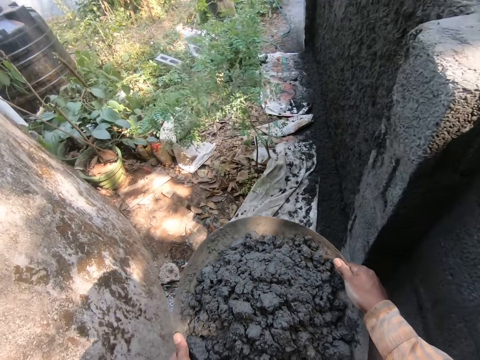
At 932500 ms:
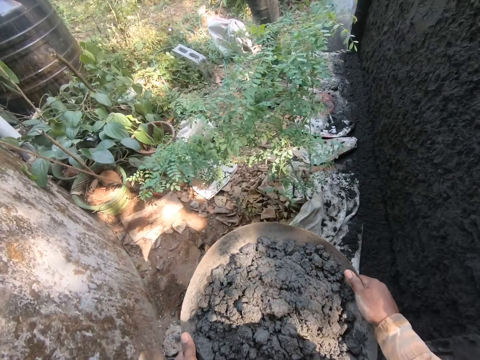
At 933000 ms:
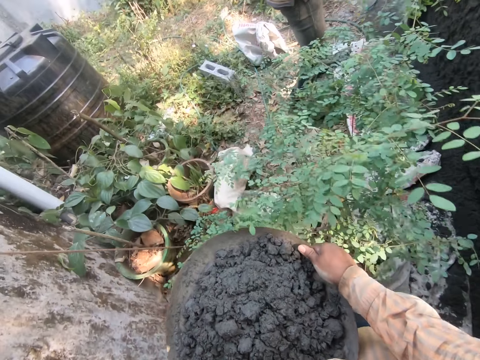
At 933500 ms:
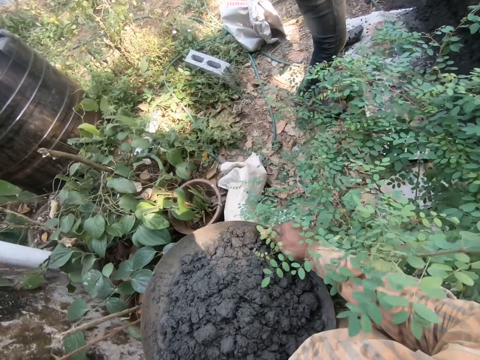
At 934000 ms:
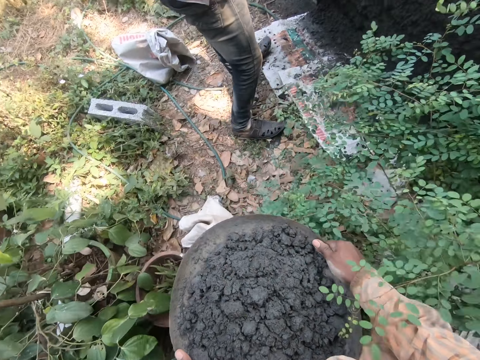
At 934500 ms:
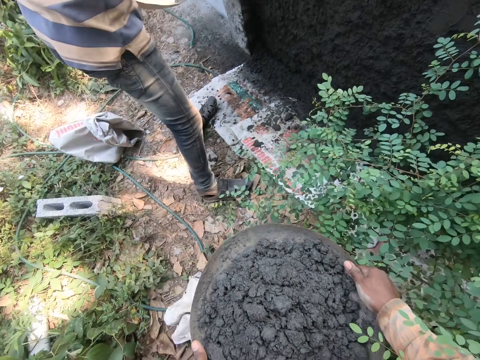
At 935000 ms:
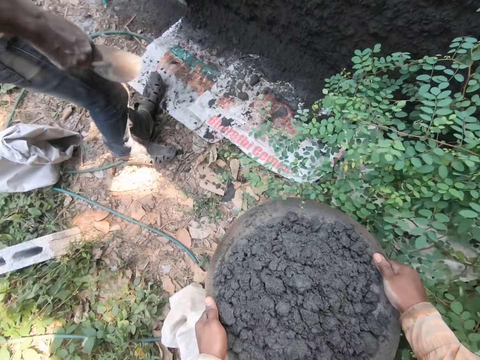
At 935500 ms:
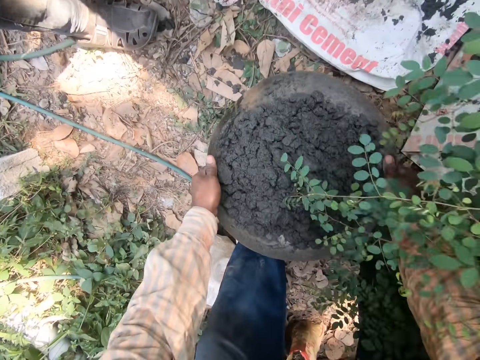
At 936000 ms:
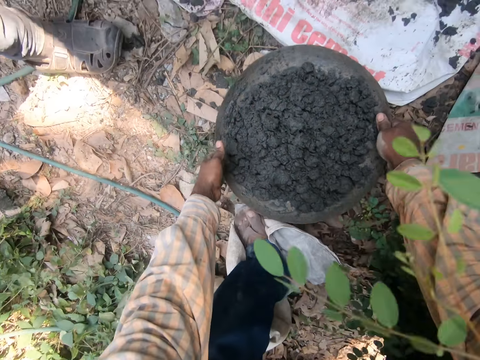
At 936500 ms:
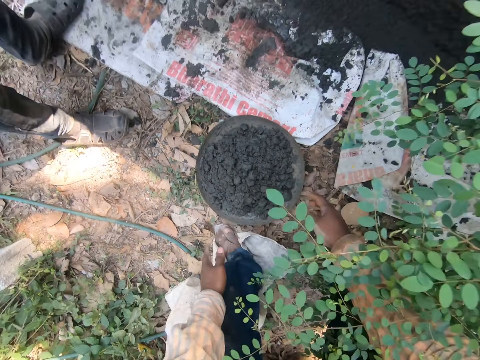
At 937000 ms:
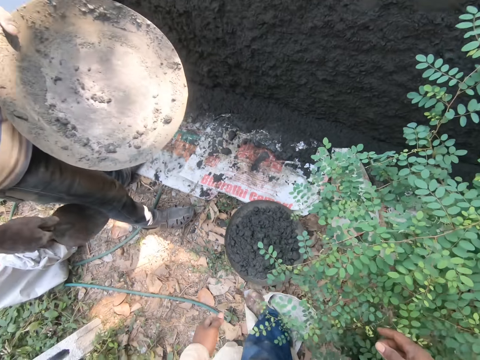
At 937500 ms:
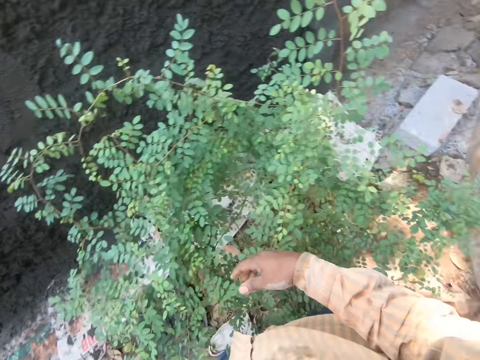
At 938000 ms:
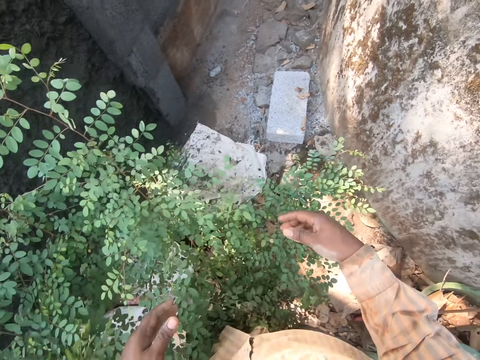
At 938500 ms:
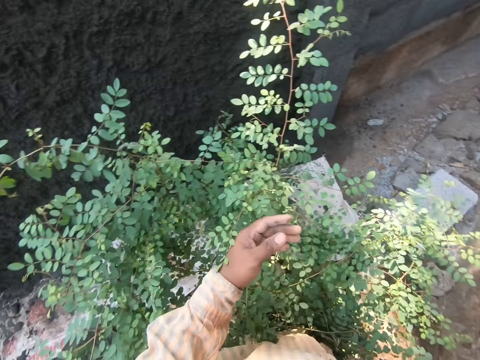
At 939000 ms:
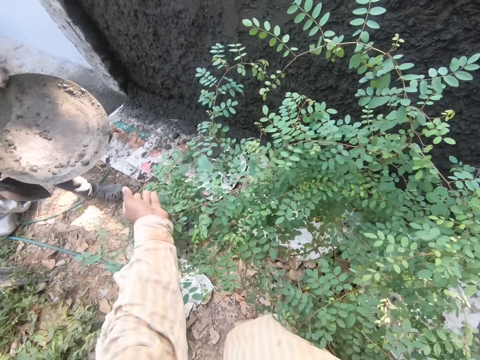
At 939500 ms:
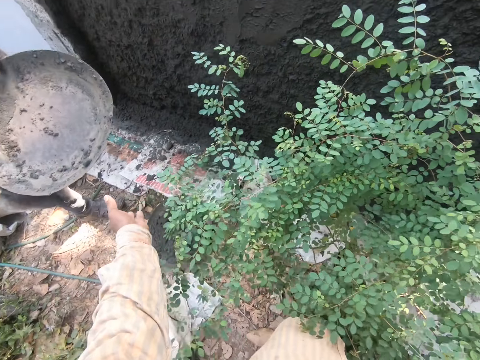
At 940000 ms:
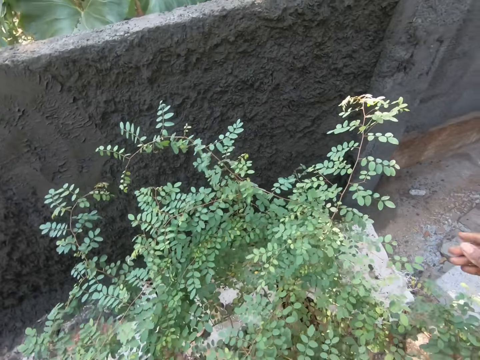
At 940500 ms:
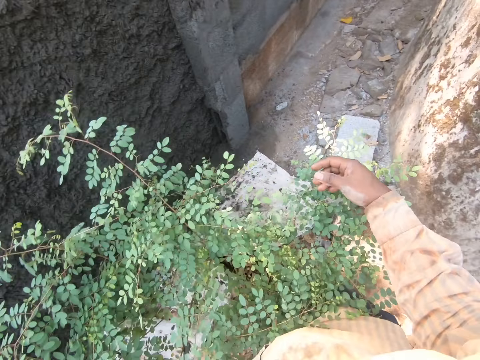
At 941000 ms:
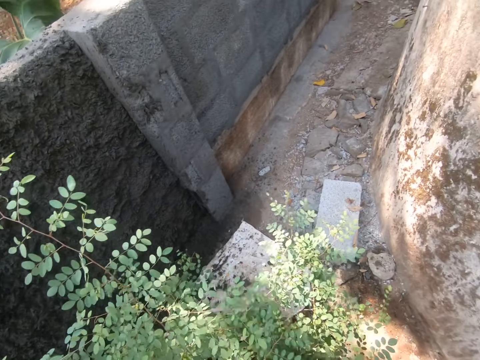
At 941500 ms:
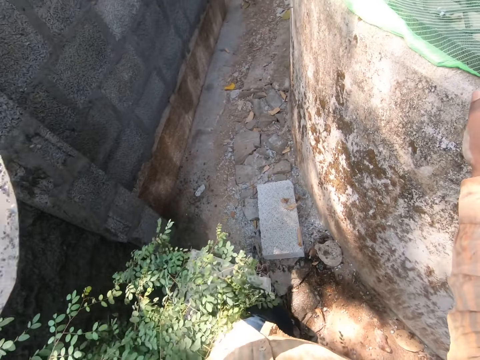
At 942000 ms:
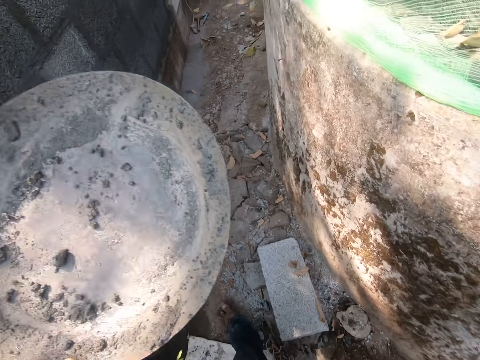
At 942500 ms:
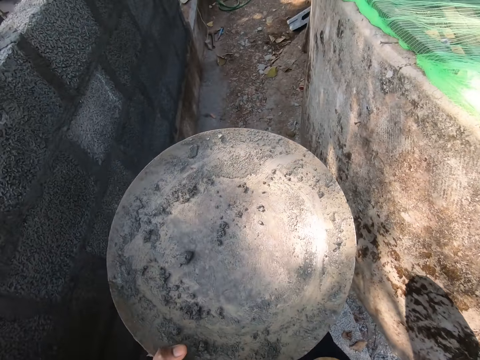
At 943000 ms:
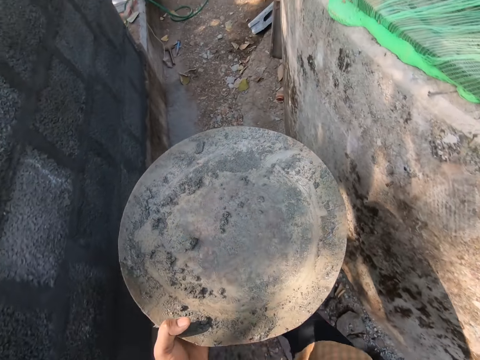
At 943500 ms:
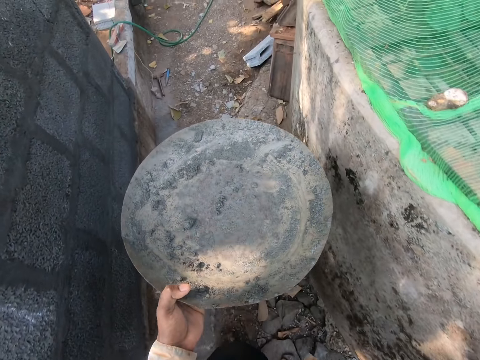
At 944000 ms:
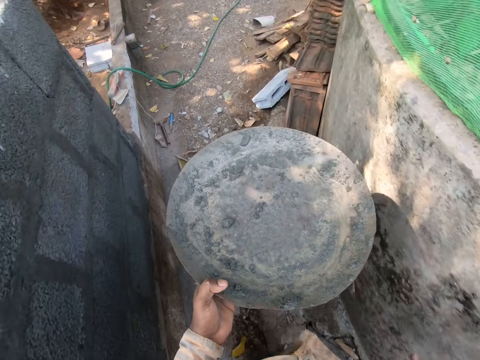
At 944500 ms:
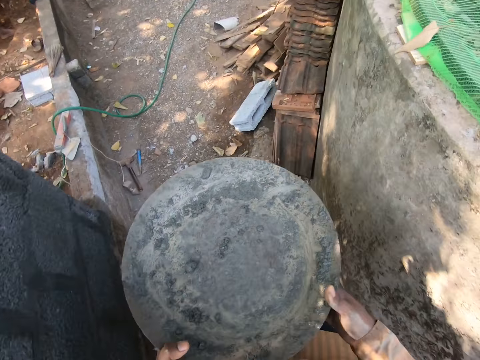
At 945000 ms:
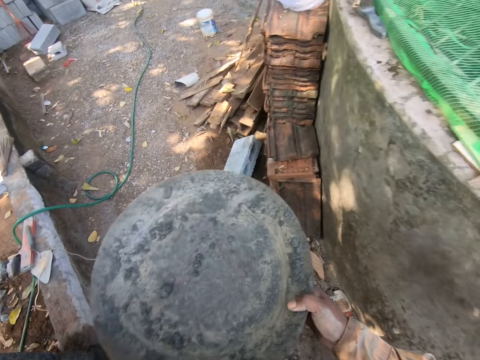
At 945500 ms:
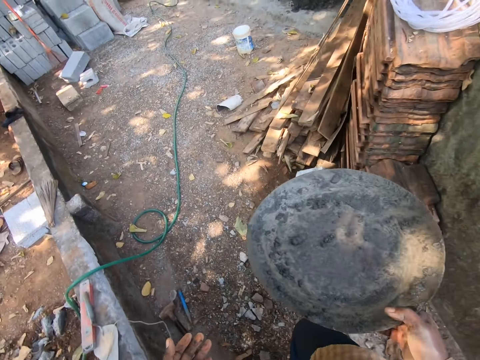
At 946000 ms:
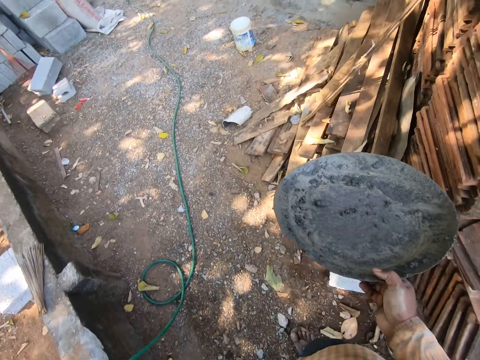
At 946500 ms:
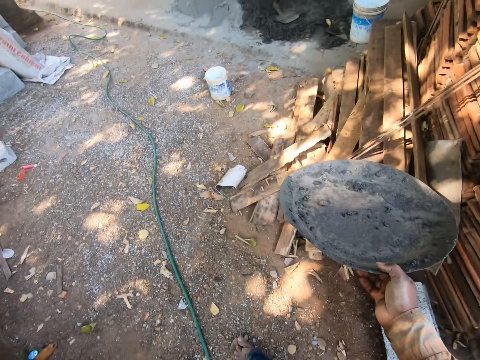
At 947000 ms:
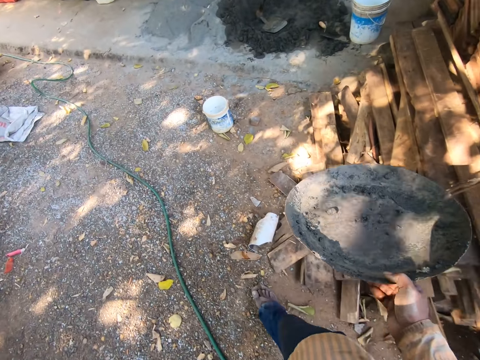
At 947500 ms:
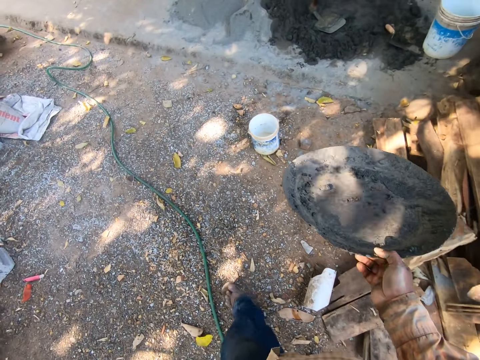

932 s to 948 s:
The camera wearer drops the mortar tray or basin on the ground. A person holds a basin. The camera wearer interacts with the person. They look around. They take a basin from the person. They walk in the compound. They exchange the basin on the other hand. They walk at a site.

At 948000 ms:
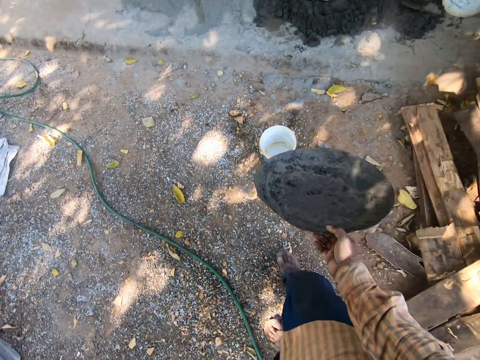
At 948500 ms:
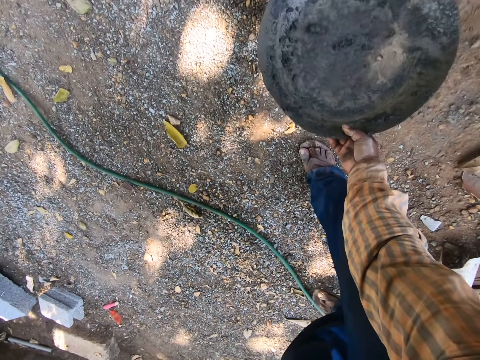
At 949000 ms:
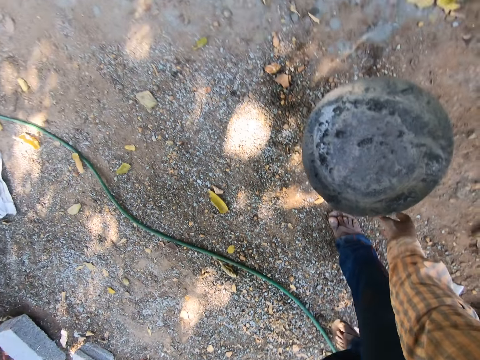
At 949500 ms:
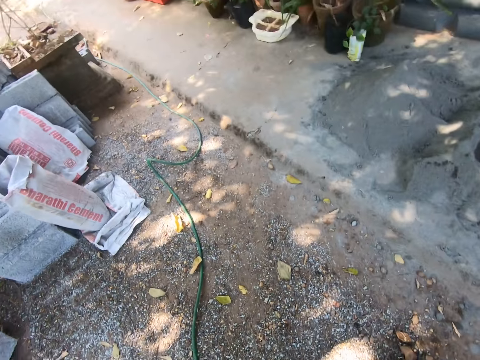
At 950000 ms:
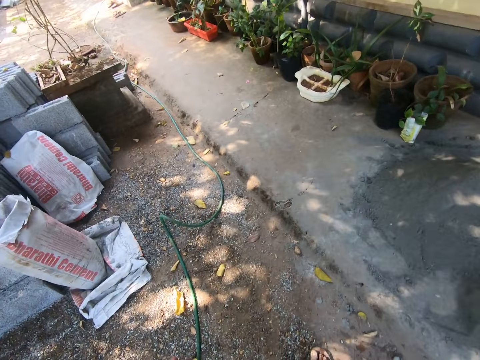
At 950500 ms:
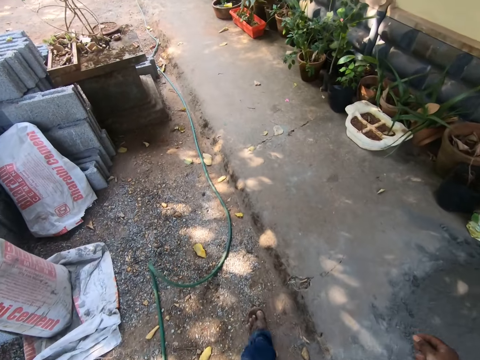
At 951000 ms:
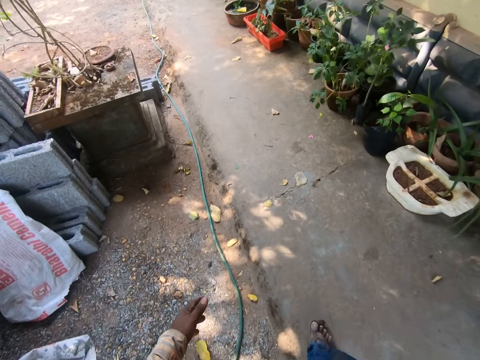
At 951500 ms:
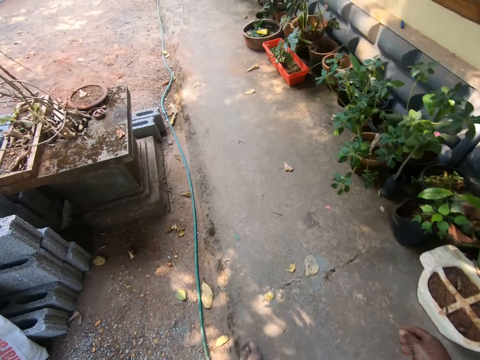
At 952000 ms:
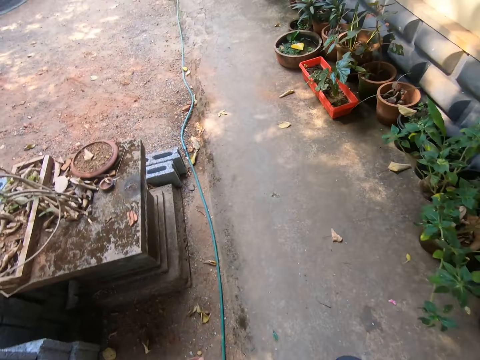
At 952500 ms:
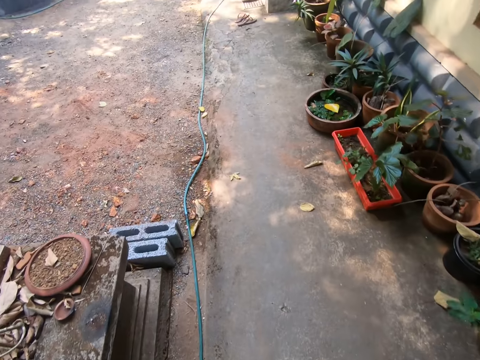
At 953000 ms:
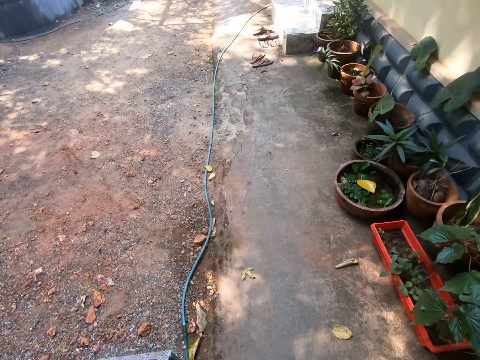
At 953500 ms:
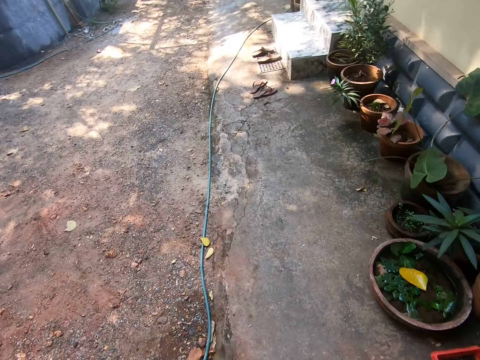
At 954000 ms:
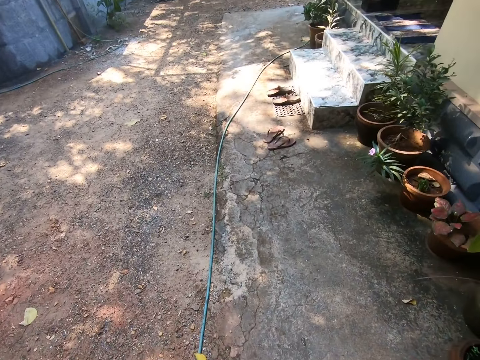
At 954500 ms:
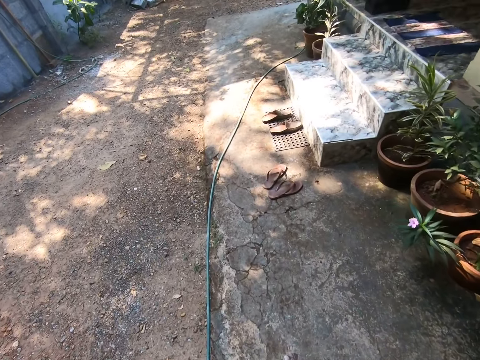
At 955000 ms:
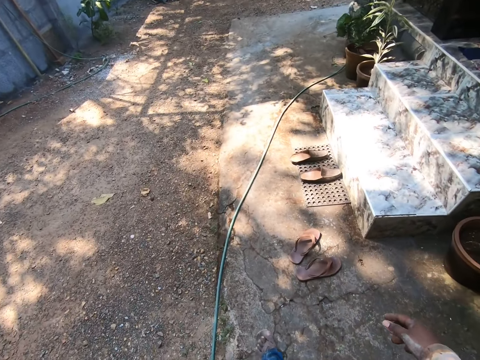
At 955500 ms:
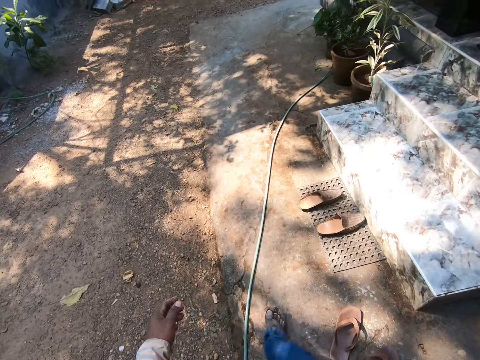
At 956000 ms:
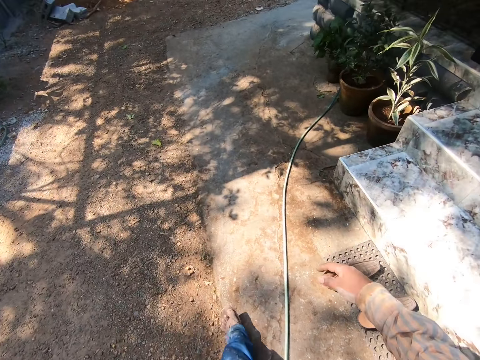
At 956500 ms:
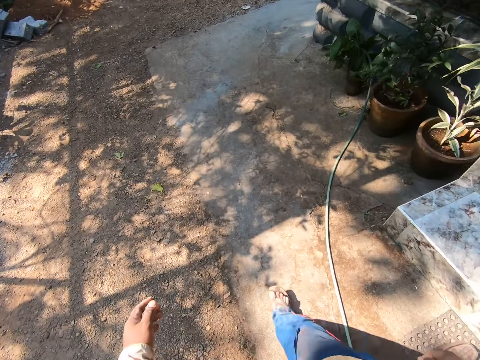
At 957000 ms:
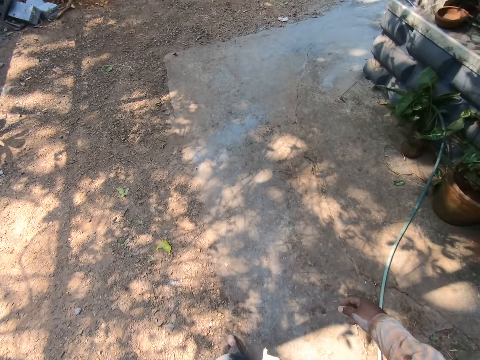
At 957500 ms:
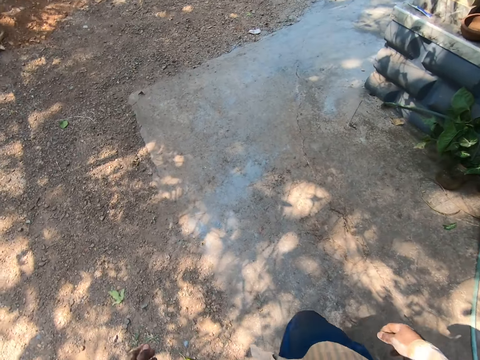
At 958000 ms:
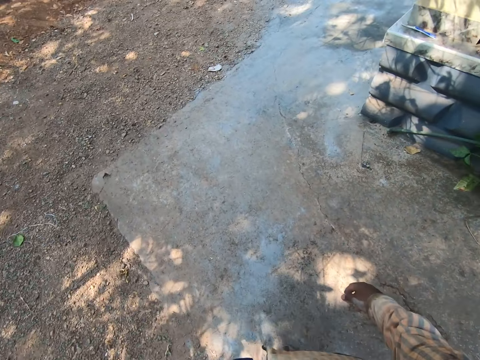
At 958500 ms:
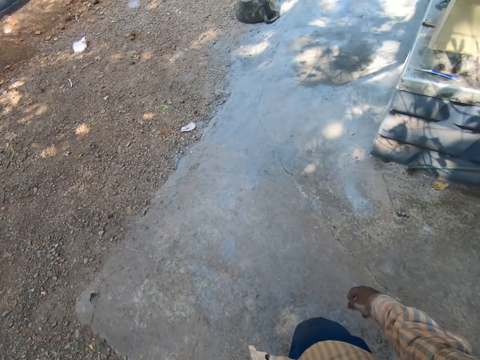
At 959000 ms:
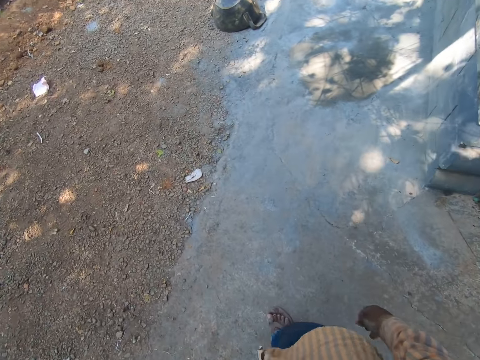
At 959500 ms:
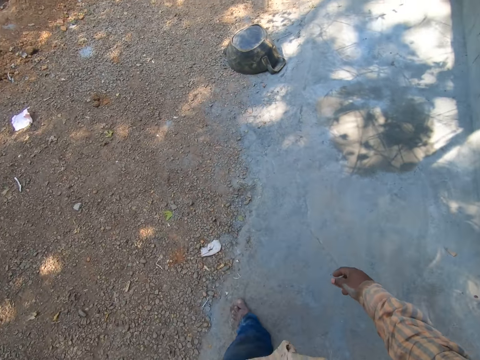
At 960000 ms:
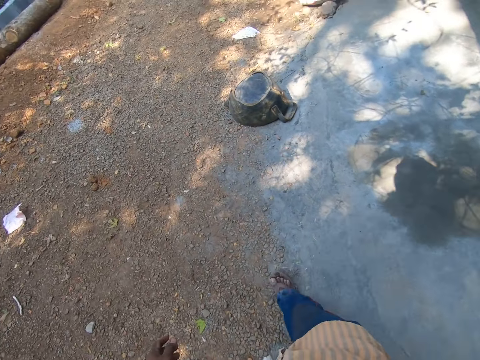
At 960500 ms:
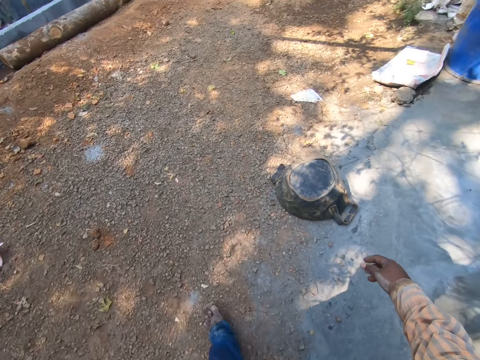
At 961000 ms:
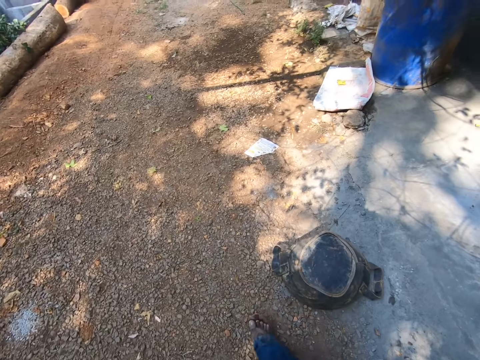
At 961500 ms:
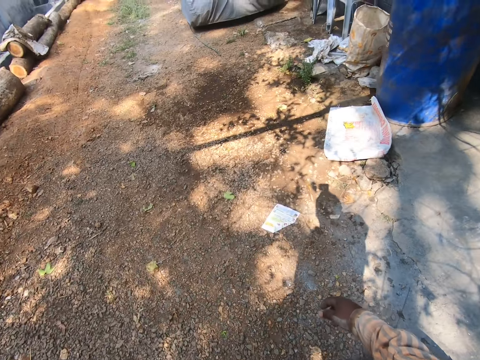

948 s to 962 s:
The camera wearer drops the mortar tray on a container. They walk in the compound.
